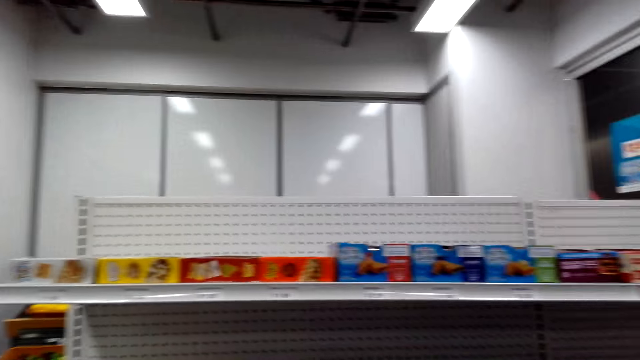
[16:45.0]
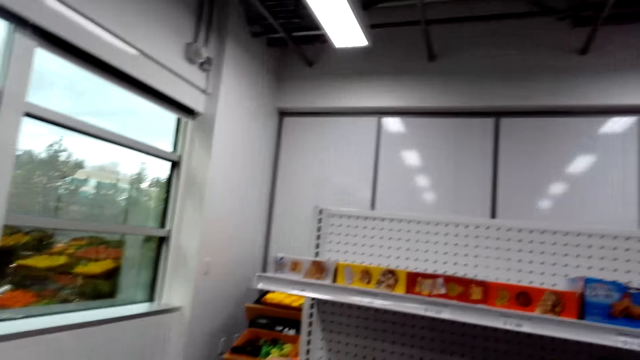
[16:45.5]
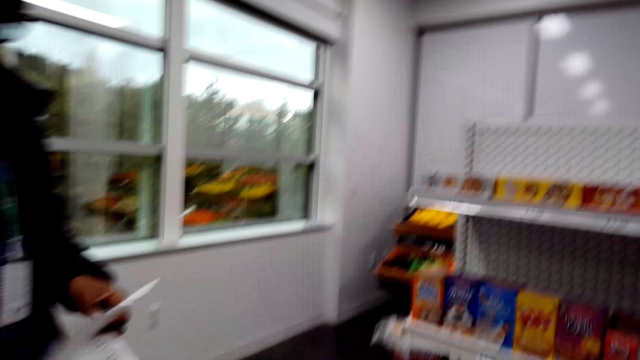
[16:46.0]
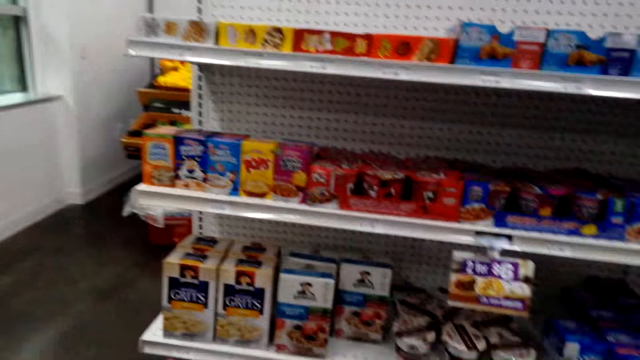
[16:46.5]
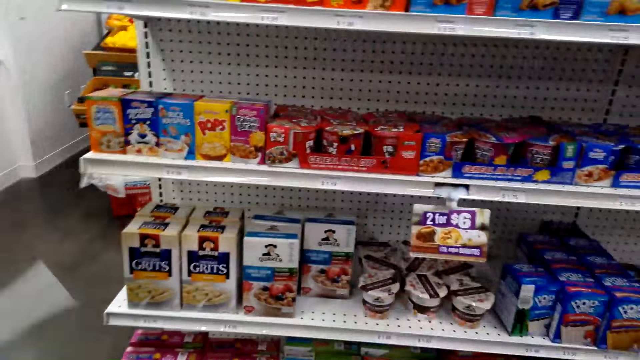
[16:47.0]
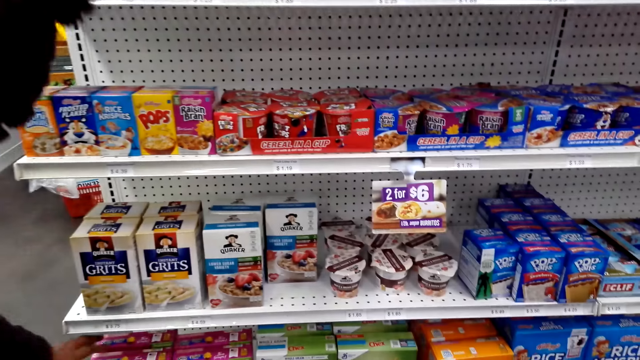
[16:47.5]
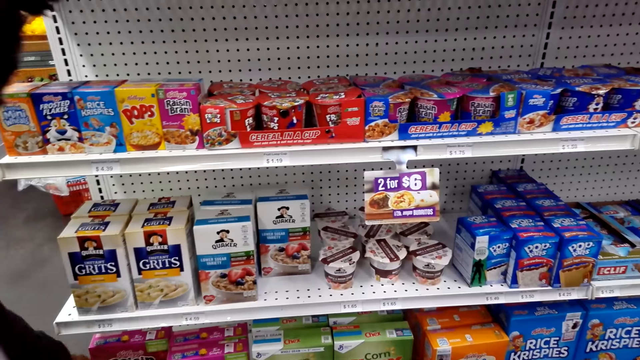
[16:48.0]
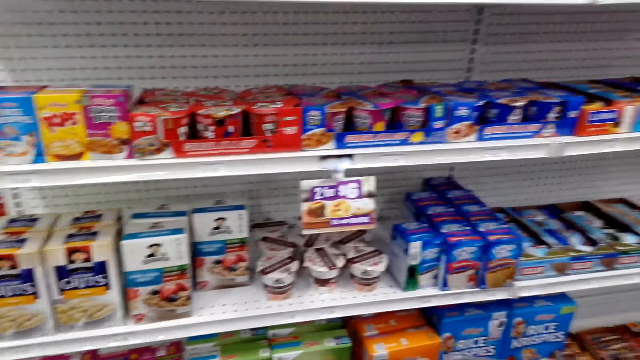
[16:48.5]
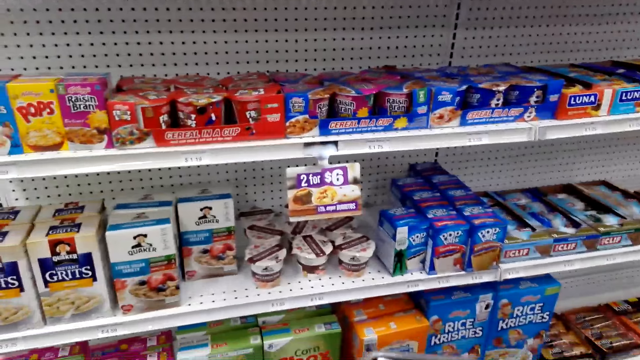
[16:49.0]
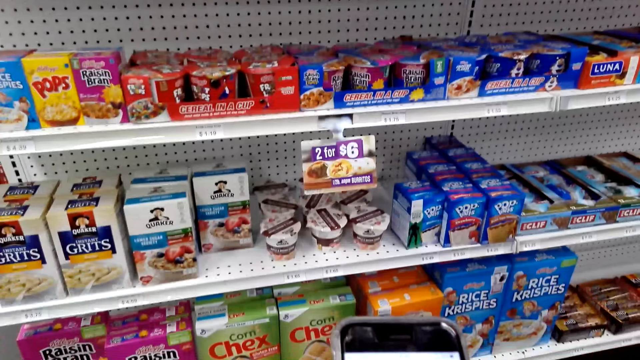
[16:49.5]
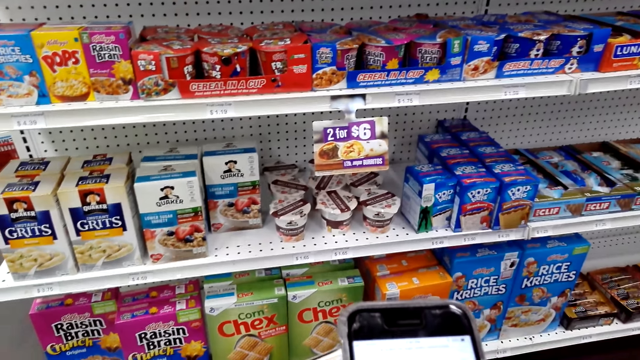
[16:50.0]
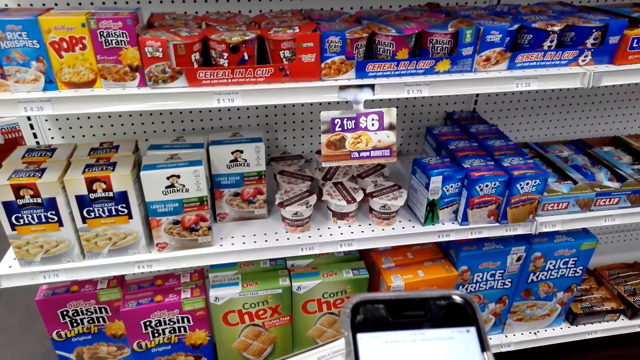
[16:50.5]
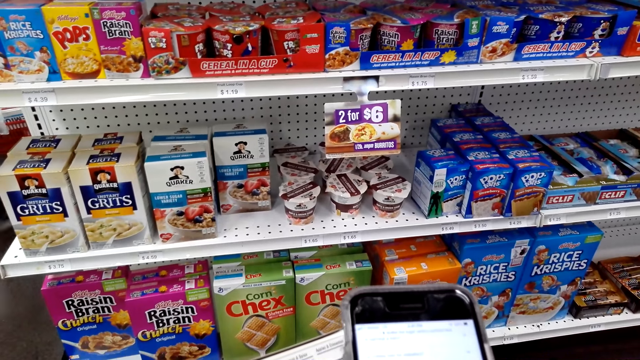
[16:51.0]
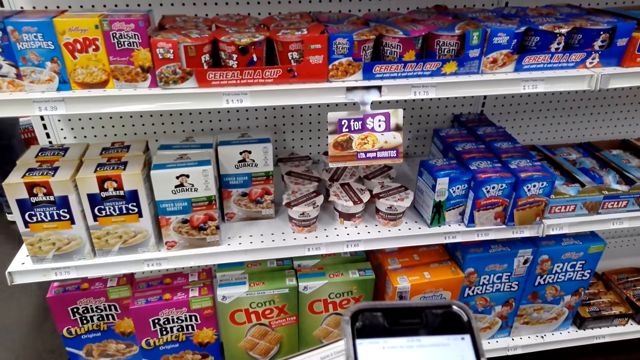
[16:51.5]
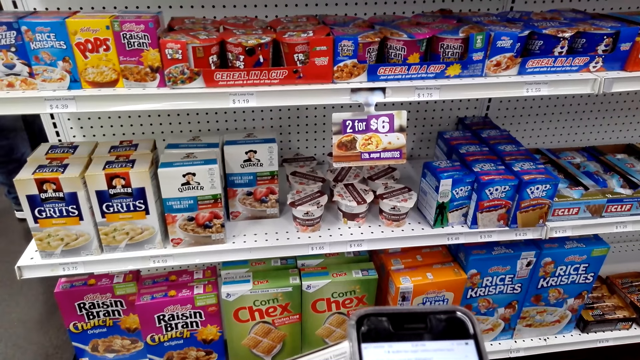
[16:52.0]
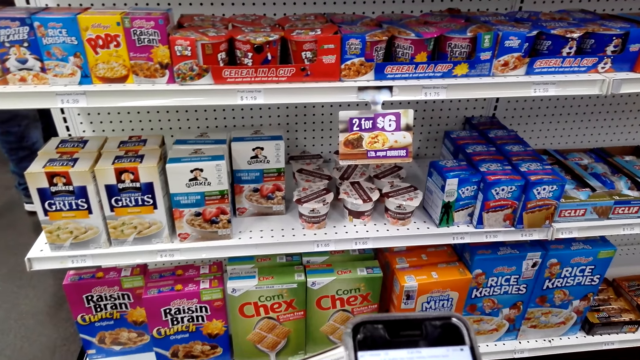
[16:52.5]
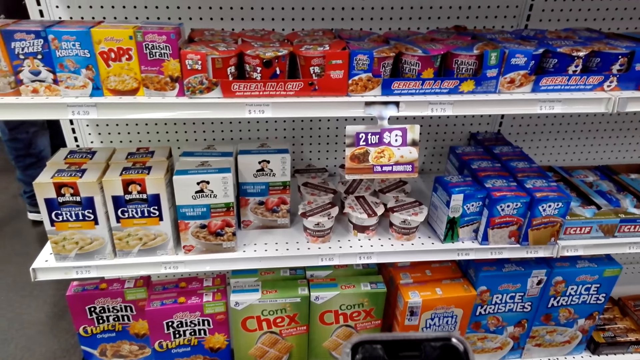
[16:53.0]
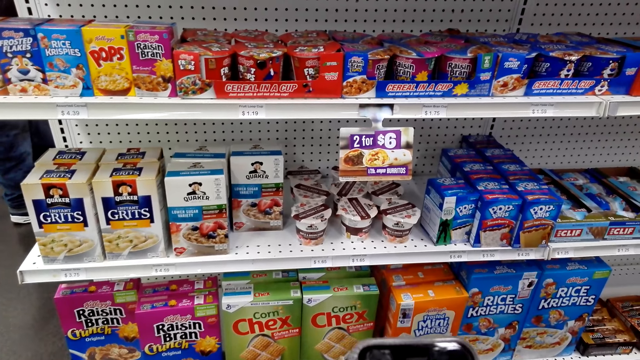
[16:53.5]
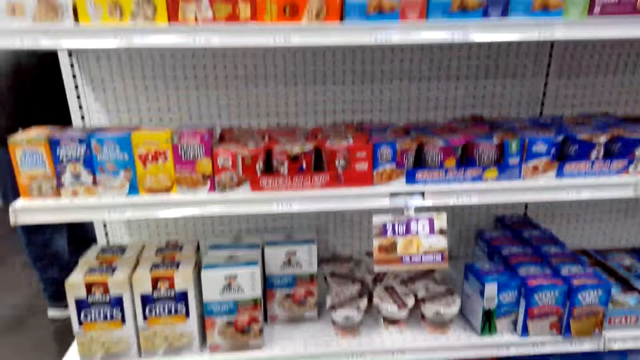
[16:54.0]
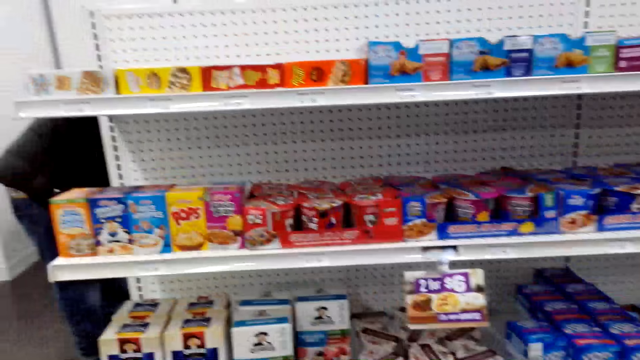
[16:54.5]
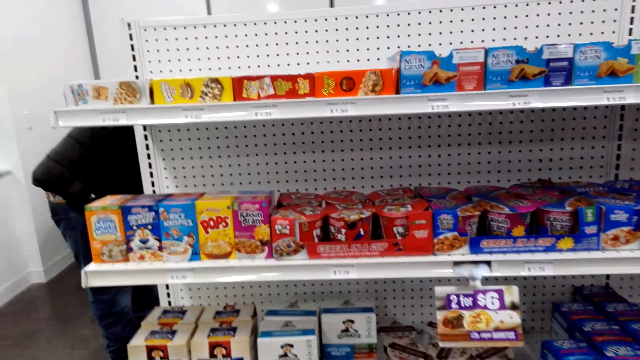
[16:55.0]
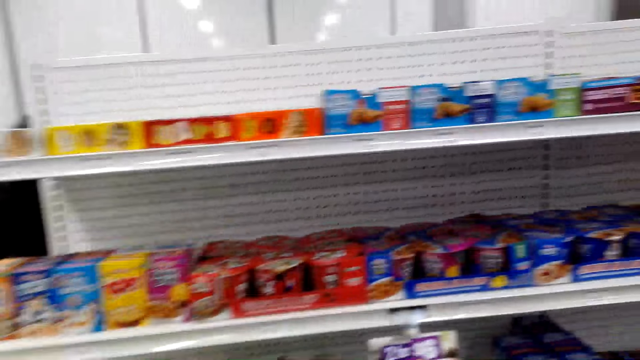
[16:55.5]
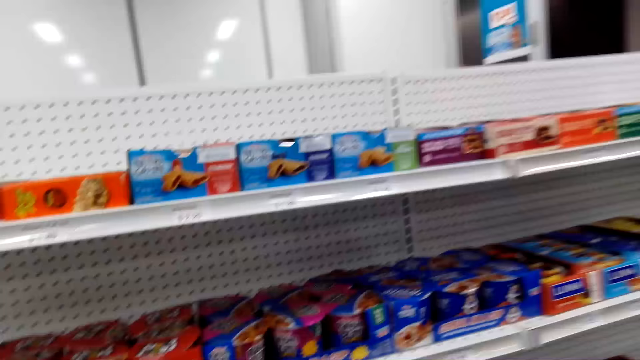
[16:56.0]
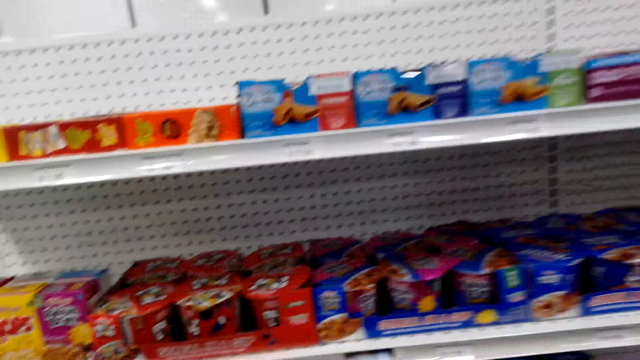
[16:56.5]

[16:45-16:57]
A man picks up something. The camera wearer operates the mobile phone in the grocery. They check the phone.

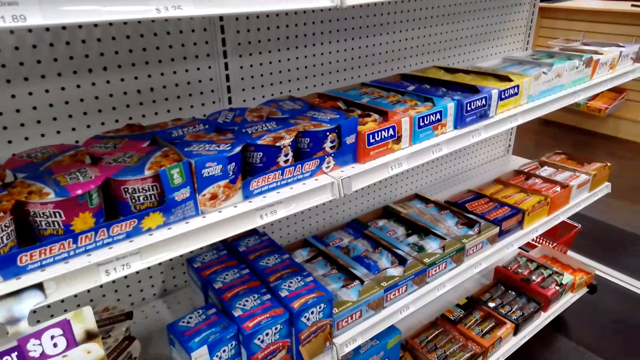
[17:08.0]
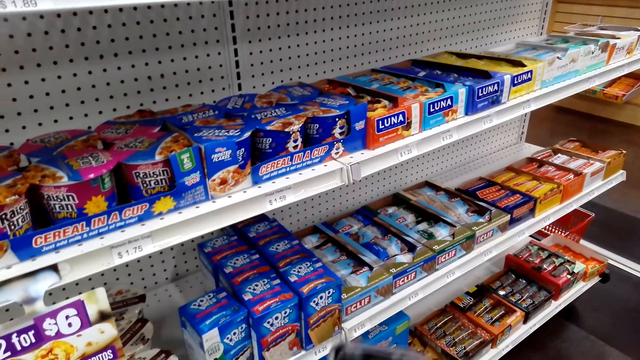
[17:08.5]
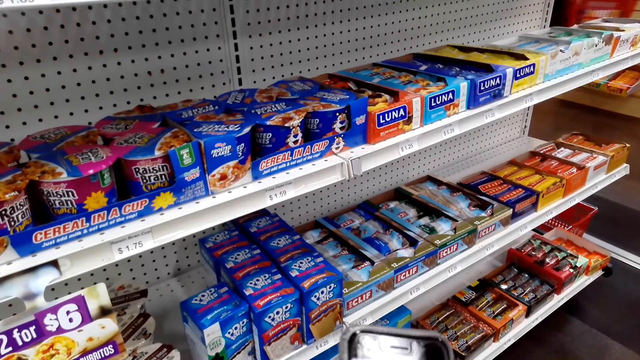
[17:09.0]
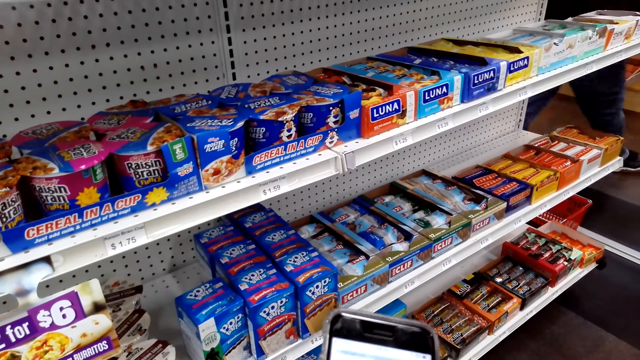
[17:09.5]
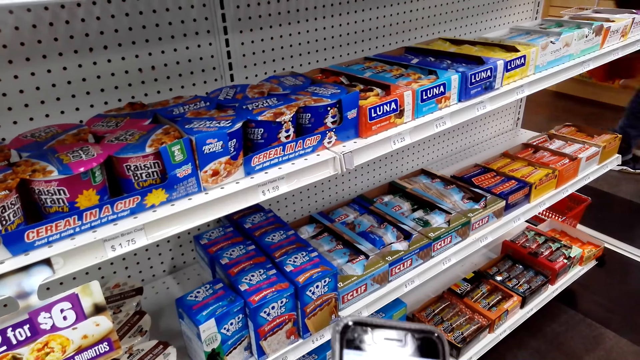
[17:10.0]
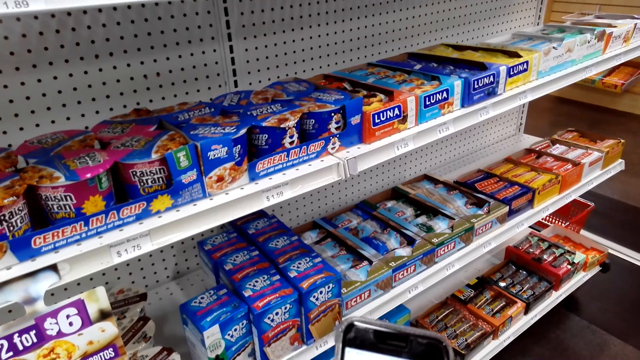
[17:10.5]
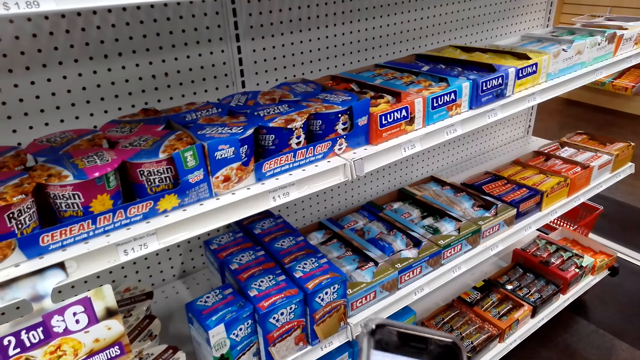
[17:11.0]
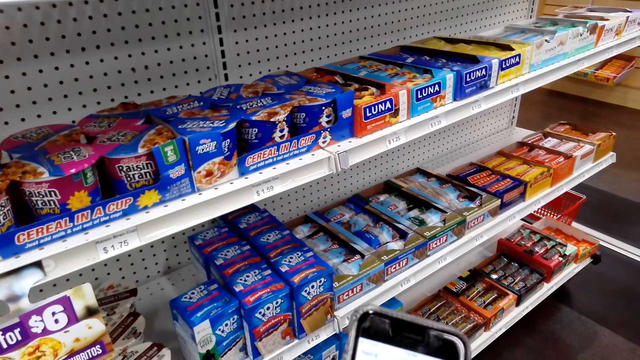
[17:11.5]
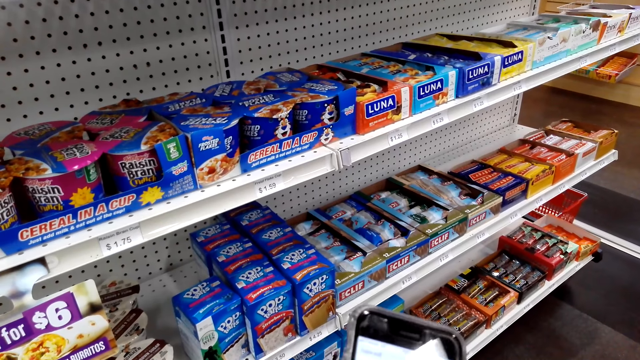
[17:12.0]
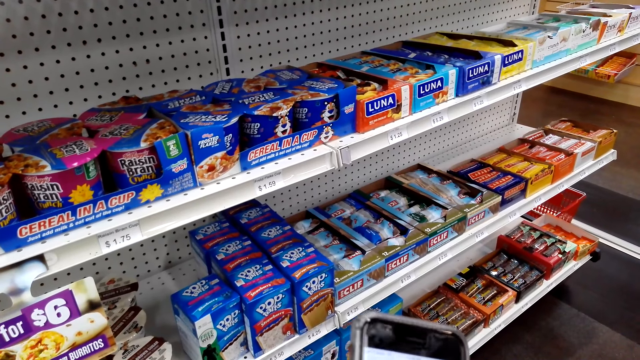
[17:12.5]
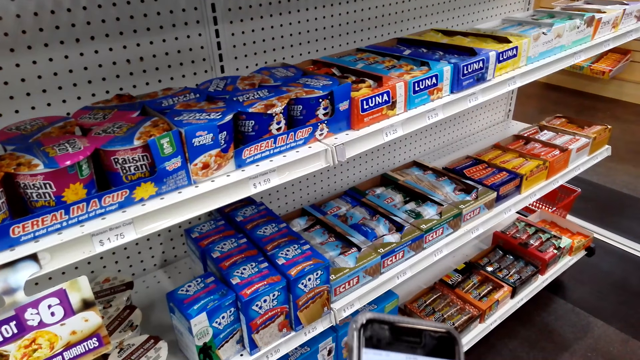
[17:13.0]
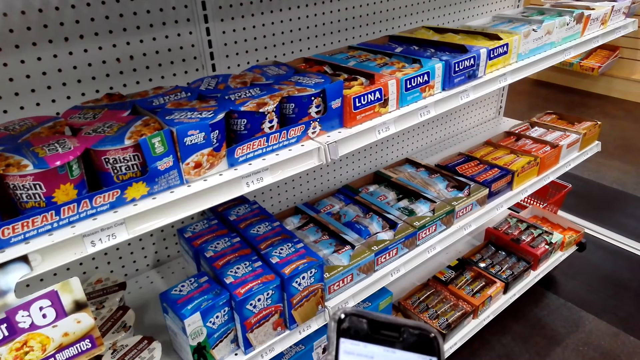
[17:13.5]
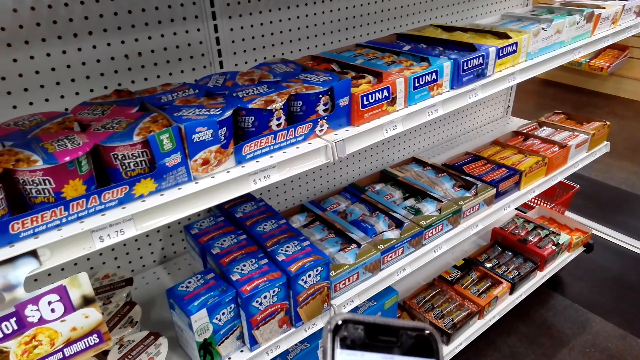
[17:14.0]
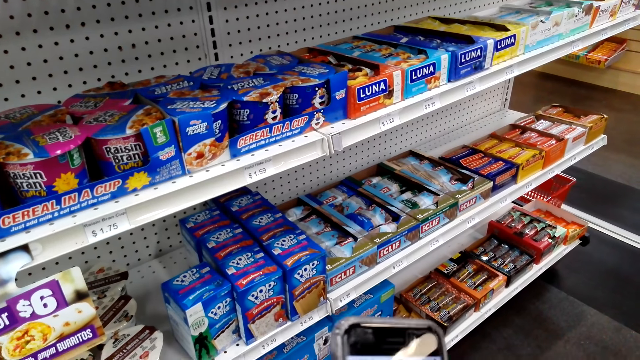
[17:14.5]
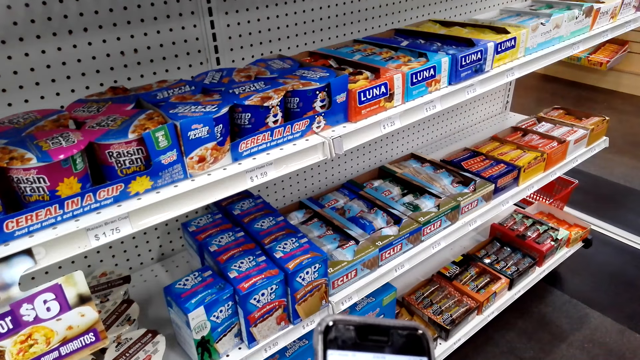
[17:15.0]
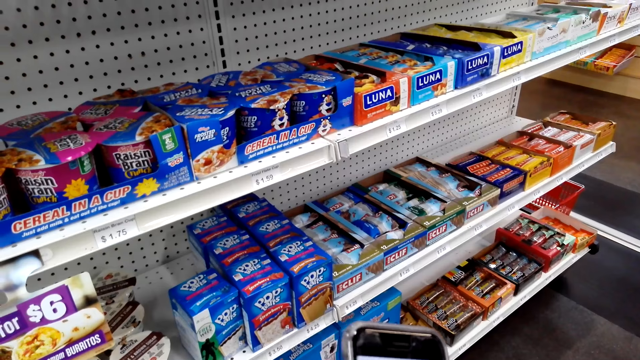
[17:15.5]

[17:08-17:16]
The camera wearer taps the phone.
